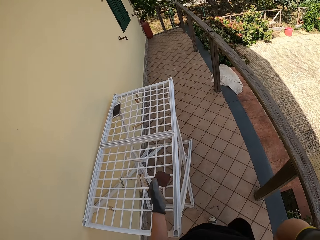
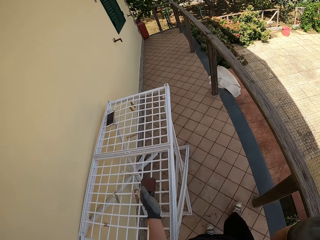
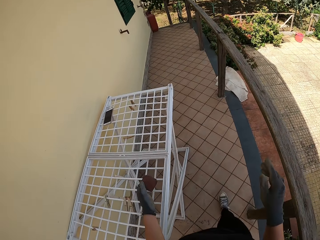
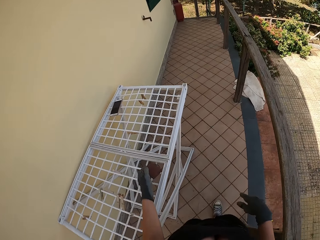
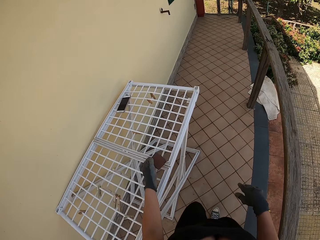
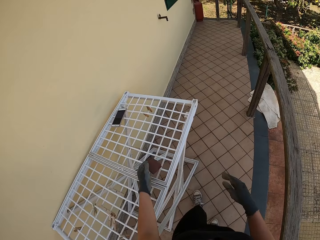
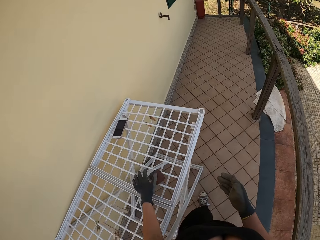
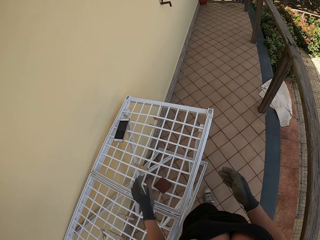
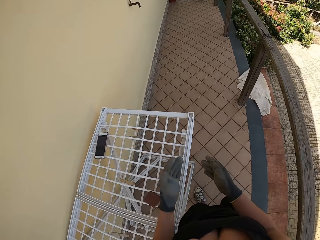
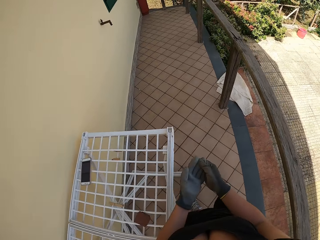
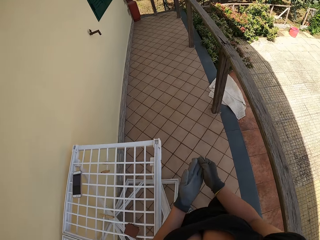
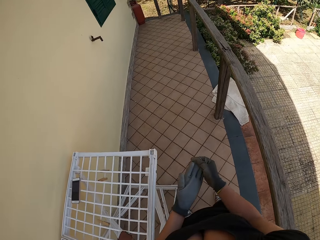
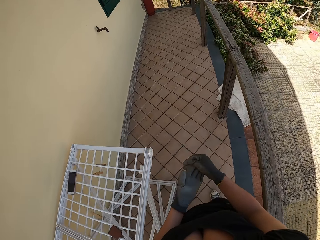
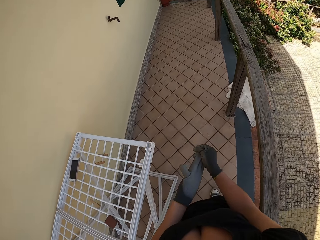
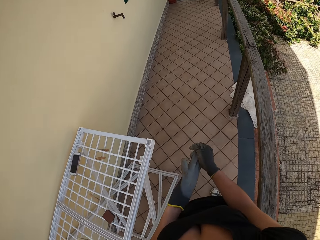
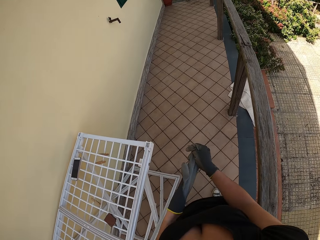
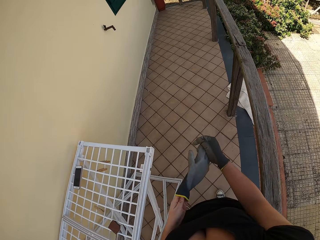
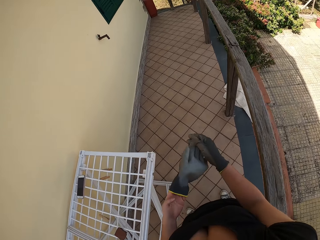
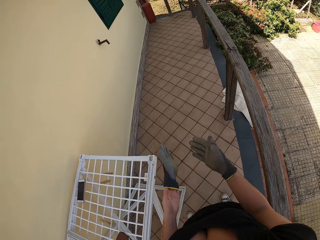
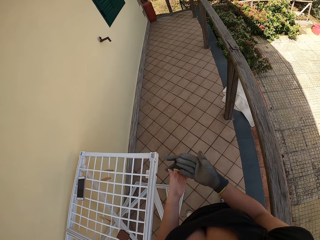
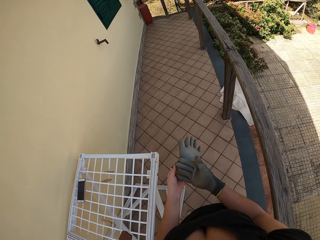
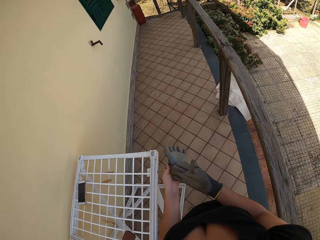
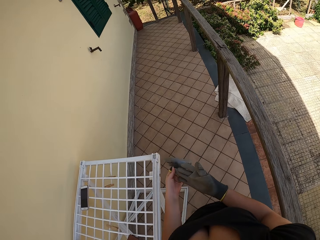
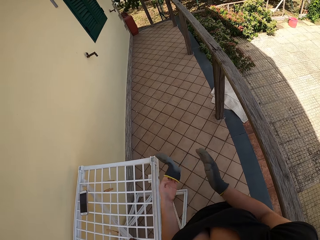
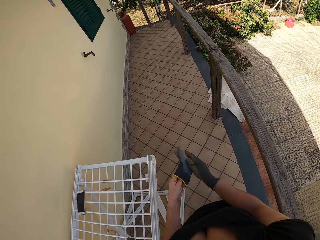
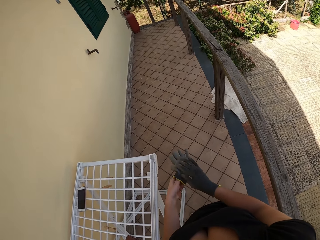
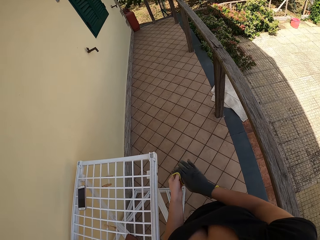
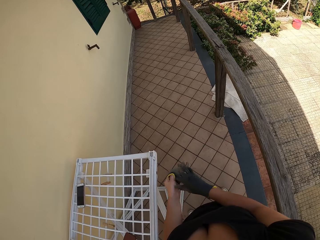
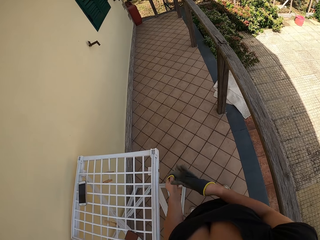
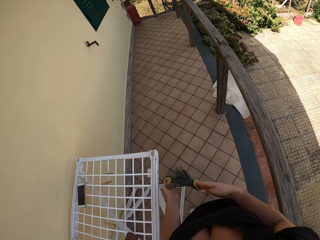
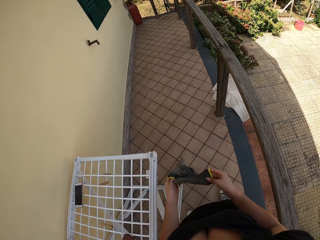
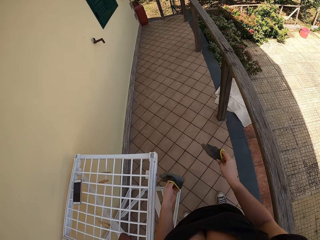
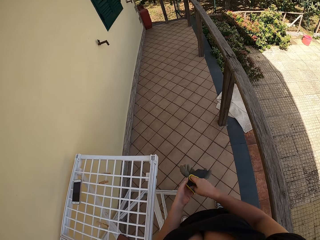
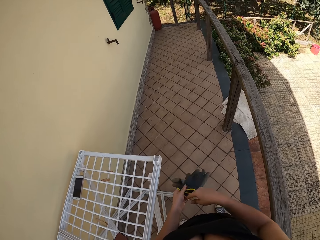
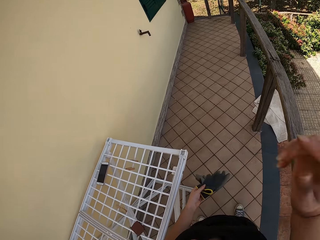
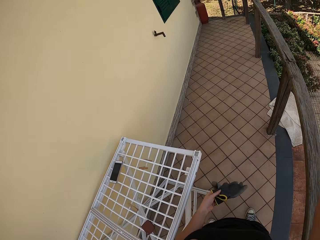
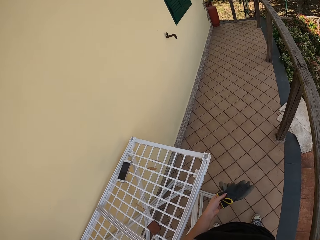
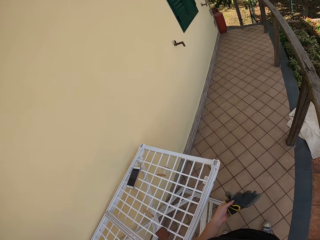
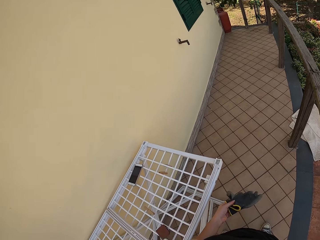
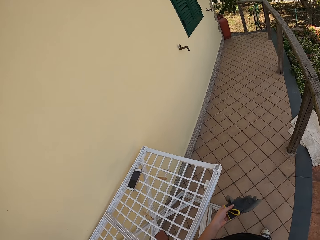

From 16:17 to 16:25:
The camera wearer walks. She places the sandpaper on a mesh patio table or cloth dryer. She stops. She removes the left hand glove with her right hand. She removes the right hand glove with her left hand. She raises the right hand up.
